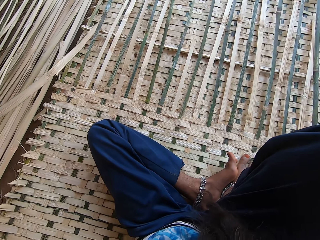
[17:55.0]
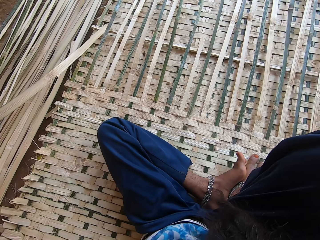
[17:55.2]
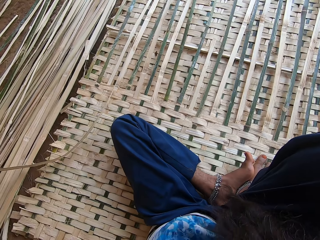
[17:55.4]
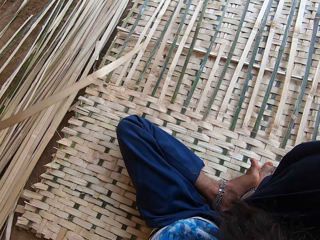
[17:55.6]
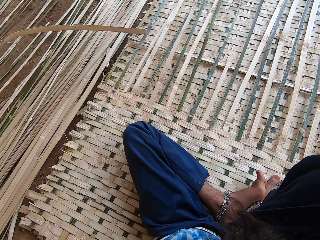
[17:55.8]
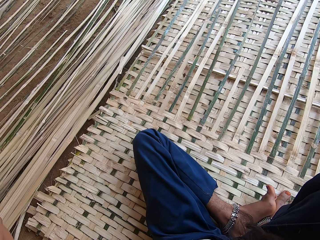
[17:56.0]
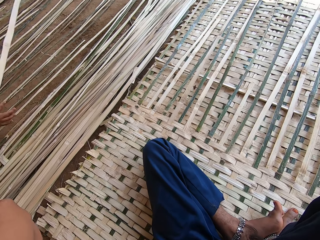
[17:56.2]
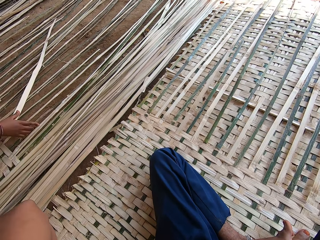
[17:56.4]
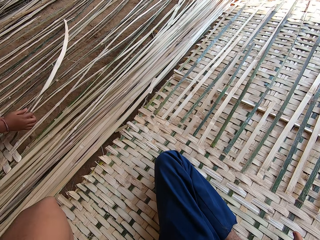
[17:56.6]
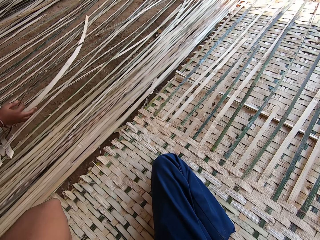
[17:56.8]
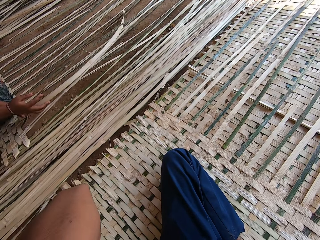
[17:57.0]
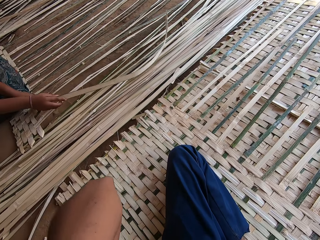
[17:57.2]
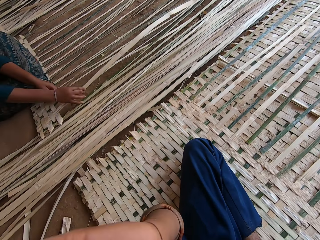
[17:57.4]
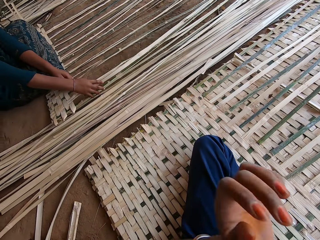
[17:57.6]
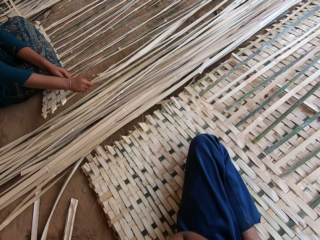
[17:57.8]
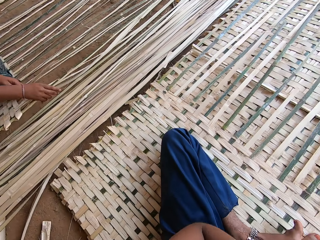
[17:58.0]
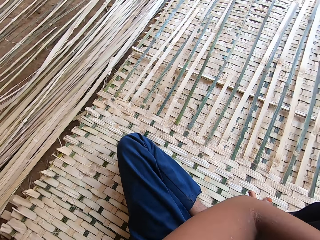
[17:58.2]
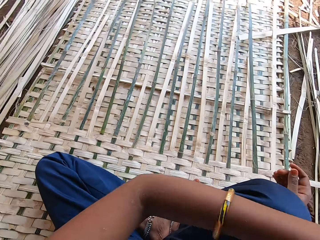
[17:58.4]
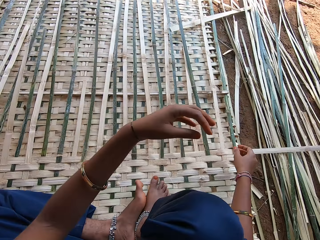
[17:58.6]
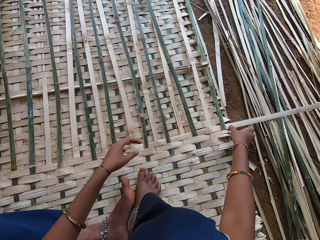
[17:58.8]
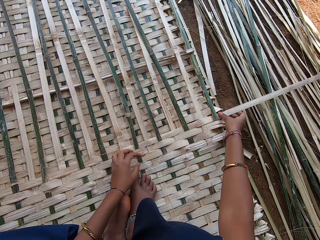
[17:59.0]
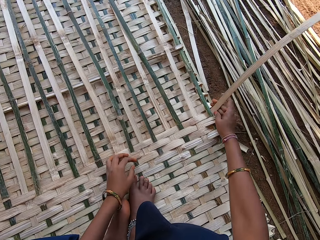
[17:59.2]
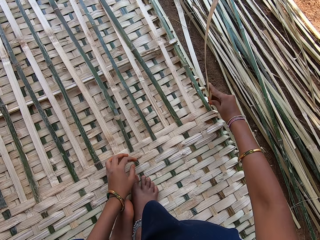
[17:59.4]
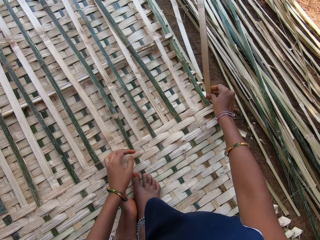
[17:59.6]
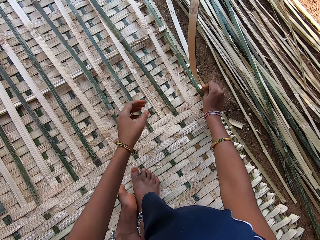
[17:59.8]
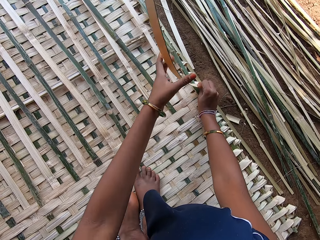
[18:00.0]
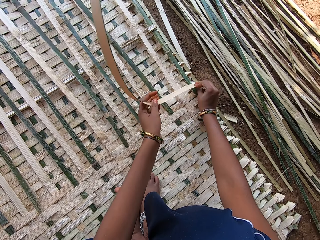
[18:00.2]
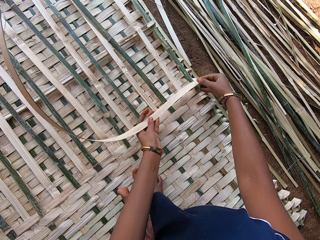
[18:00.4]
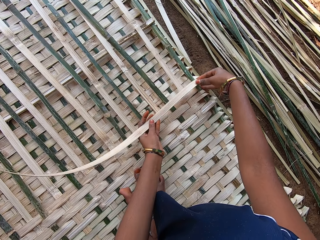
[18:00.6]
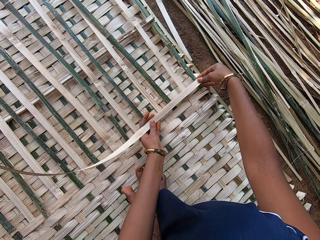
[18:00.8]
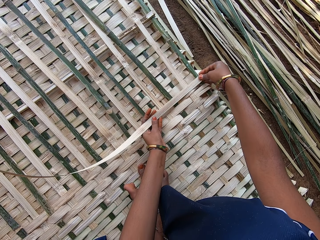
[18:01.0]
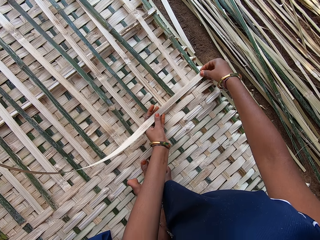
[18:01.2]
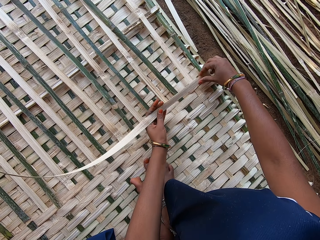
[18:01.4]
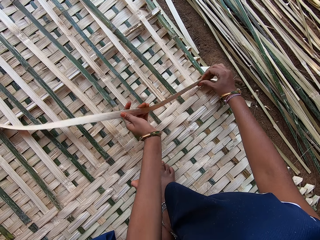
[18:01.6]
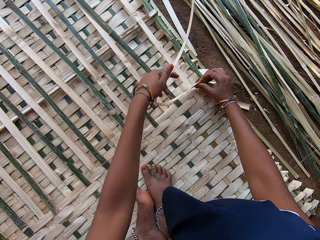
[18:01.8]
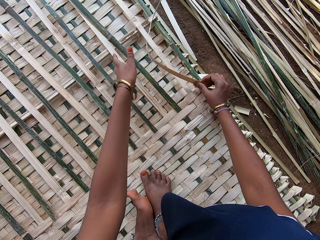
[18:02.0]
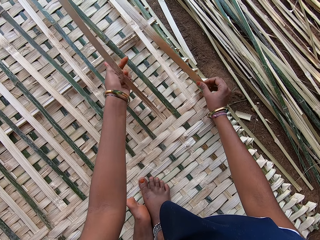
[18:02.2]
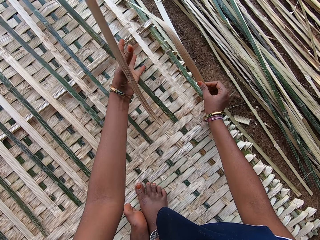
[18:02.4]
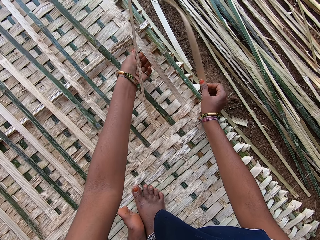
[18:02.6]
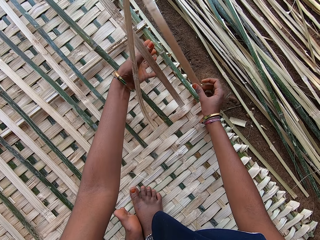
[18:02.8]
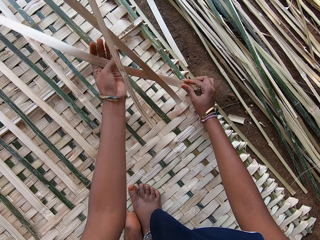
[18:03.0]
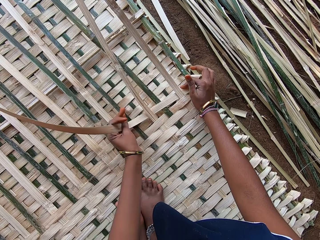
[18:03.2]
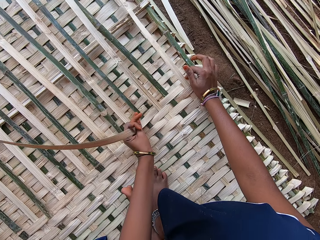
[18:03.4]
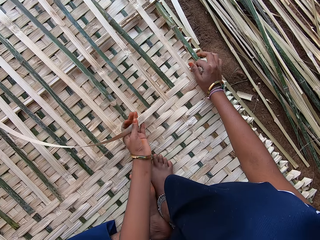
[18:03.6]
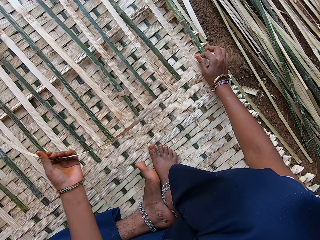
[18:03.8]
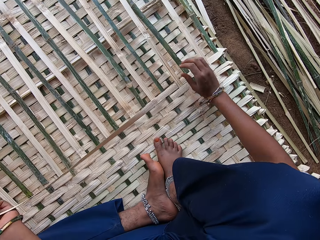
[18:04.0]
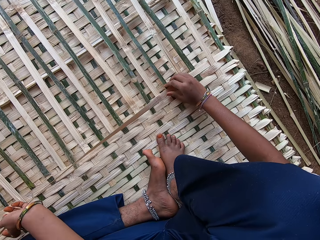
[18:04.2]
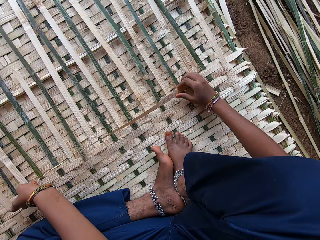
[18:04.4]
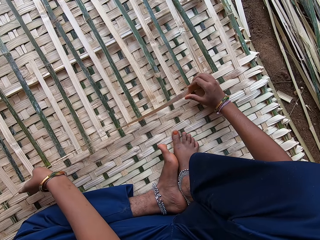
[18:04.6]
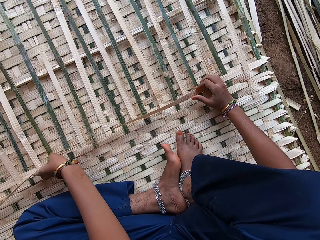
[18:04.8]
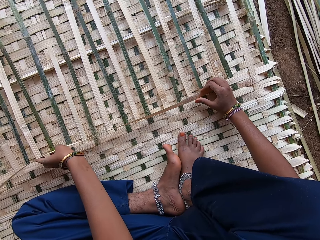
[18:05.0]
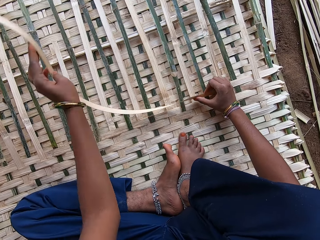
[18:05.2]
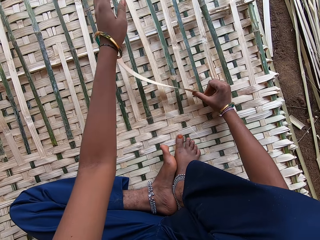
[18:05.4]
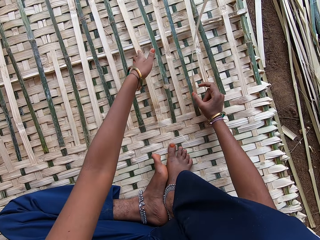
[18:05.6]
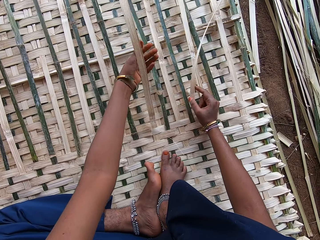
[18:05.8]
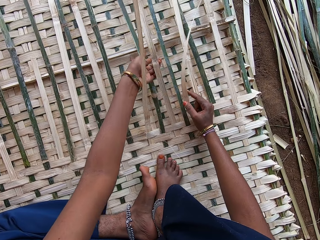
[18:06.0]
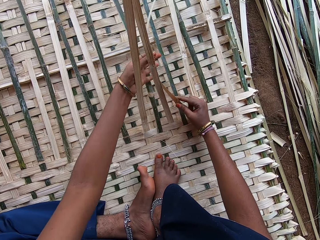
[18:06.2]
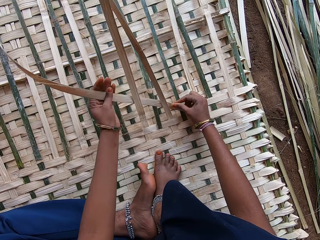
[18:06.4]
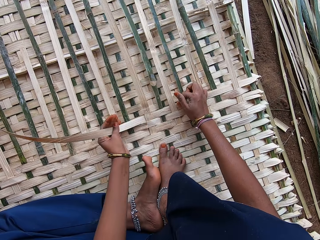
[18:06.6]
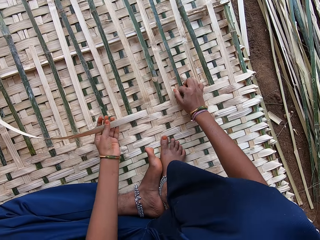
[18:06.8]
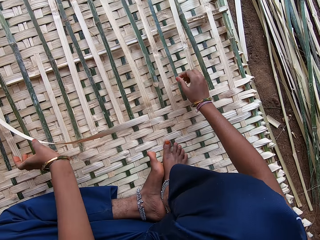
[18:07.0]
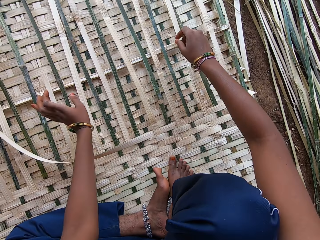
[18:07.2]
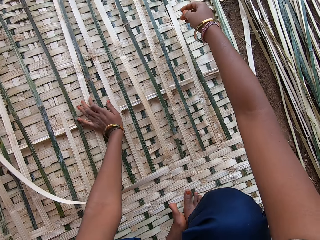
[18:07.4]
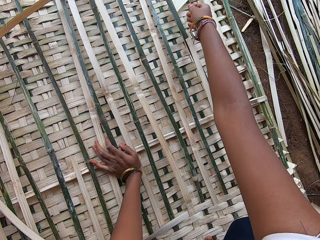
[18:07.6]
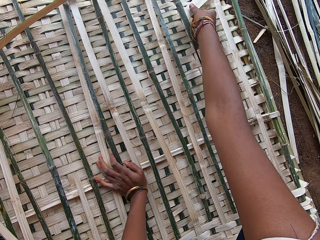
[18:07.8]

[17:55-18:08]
The camera wearer weaves with the fibre. A woman weaves a mat with the palm leaves. The camera wearer weaves the mat with the palm leaf.

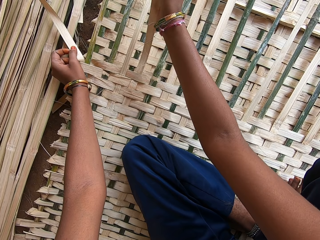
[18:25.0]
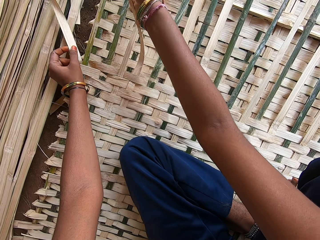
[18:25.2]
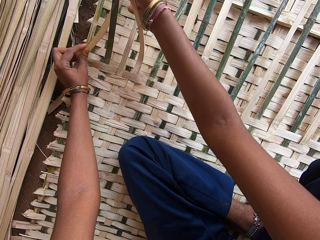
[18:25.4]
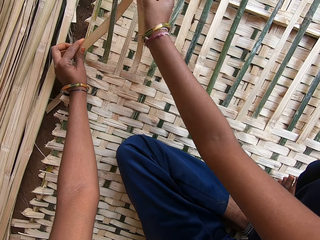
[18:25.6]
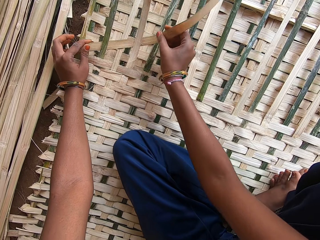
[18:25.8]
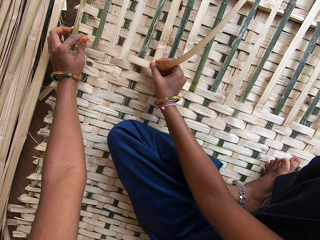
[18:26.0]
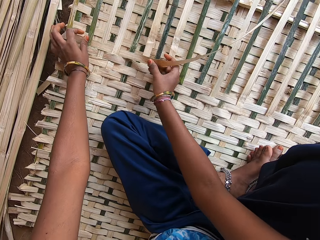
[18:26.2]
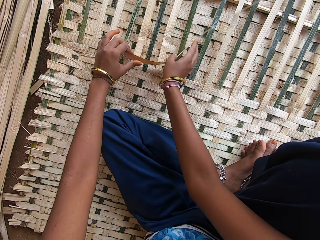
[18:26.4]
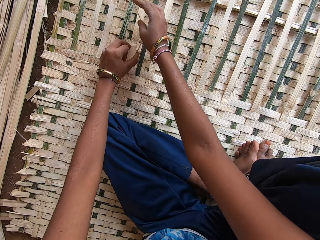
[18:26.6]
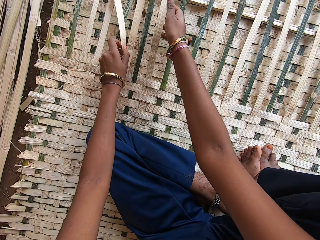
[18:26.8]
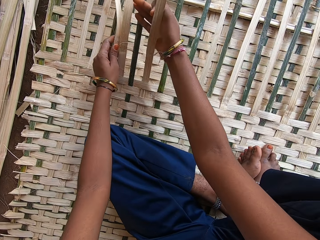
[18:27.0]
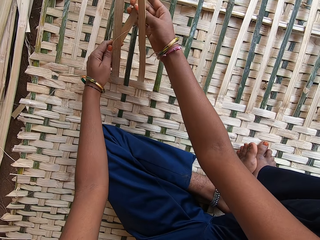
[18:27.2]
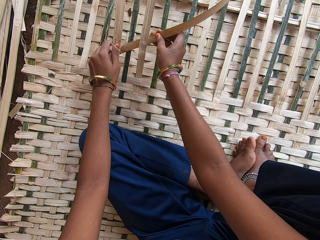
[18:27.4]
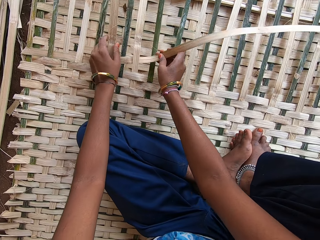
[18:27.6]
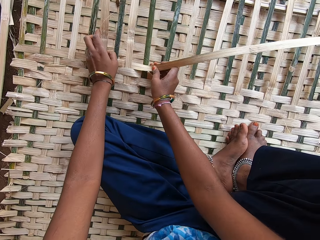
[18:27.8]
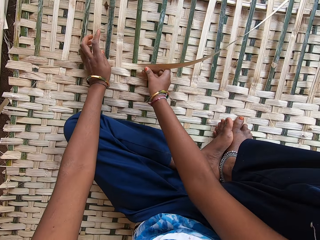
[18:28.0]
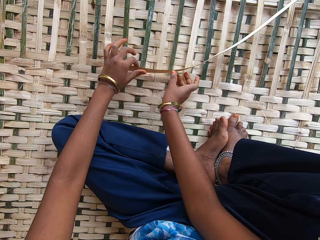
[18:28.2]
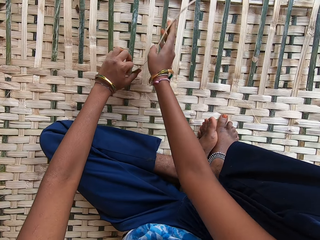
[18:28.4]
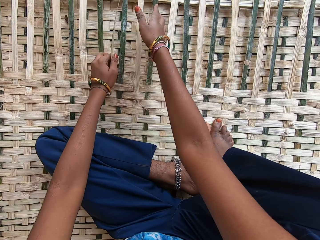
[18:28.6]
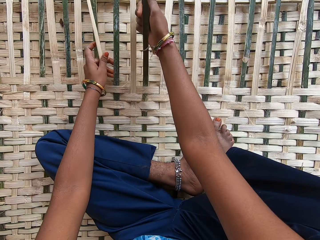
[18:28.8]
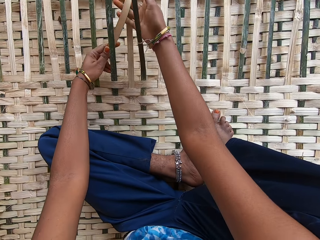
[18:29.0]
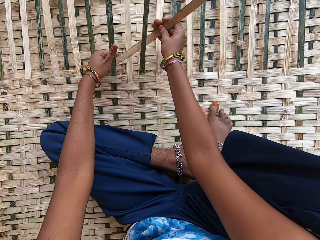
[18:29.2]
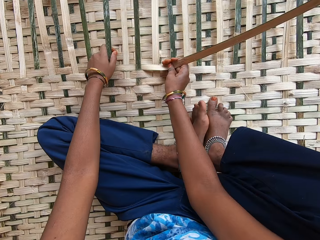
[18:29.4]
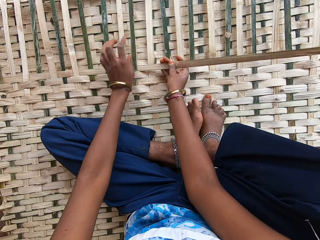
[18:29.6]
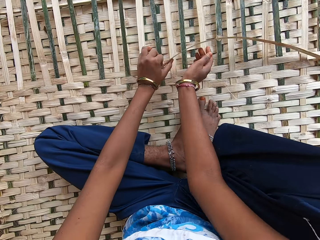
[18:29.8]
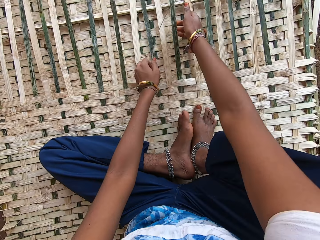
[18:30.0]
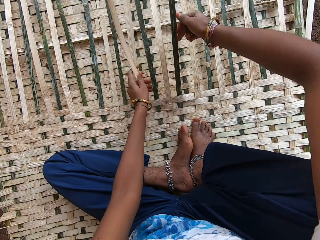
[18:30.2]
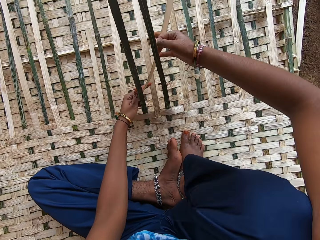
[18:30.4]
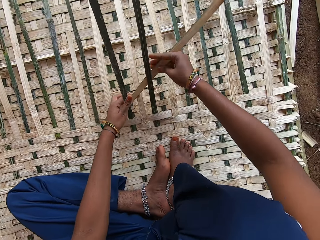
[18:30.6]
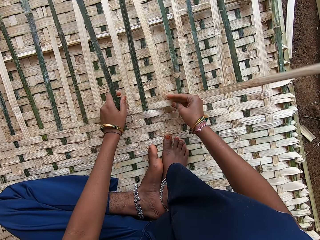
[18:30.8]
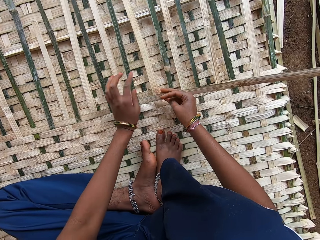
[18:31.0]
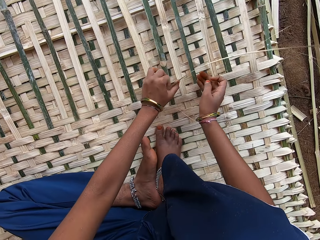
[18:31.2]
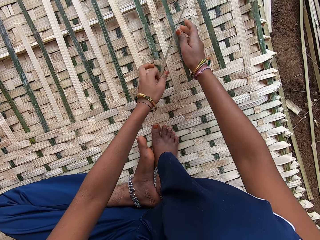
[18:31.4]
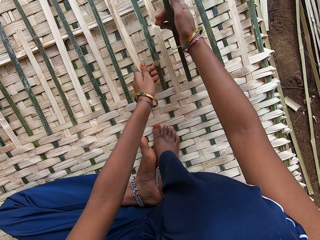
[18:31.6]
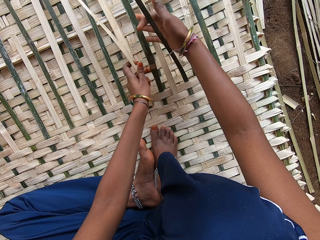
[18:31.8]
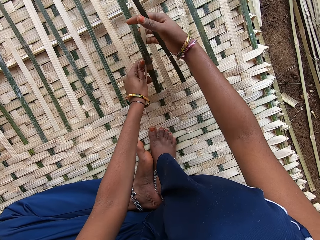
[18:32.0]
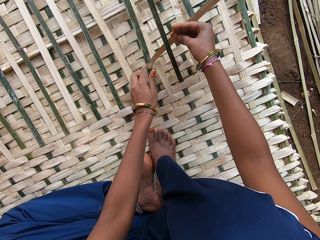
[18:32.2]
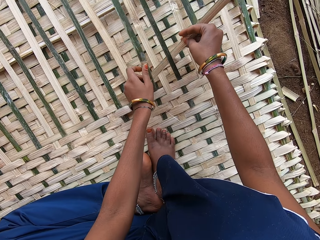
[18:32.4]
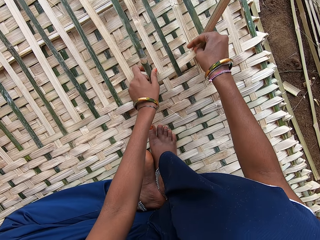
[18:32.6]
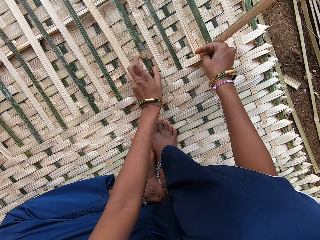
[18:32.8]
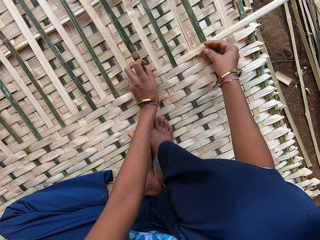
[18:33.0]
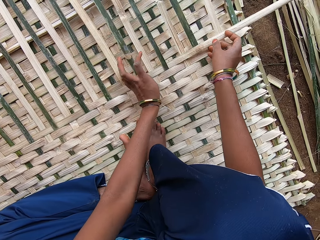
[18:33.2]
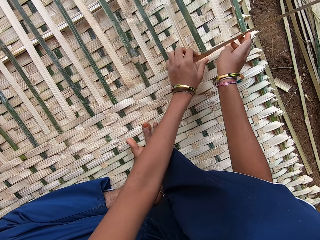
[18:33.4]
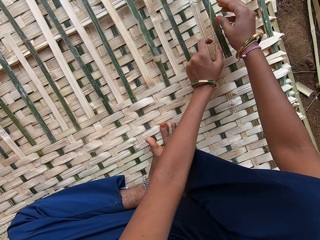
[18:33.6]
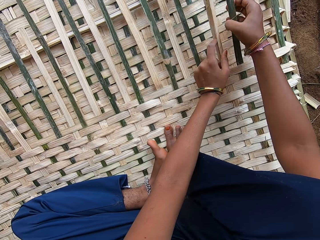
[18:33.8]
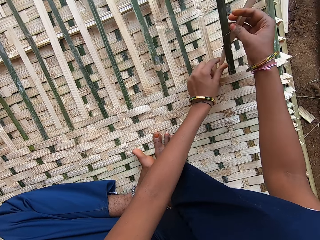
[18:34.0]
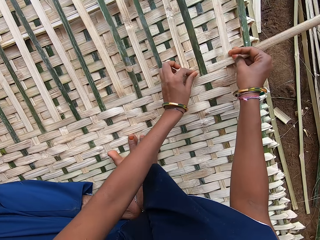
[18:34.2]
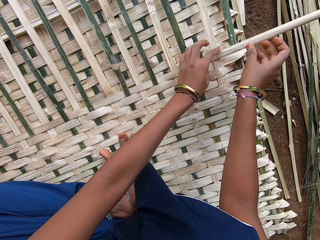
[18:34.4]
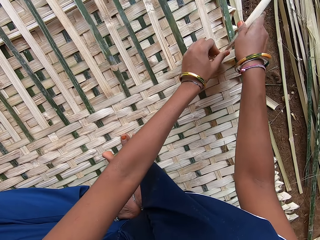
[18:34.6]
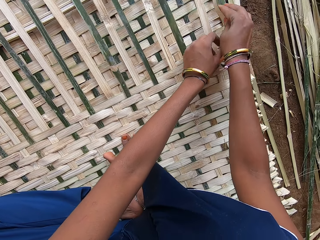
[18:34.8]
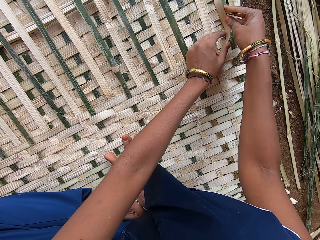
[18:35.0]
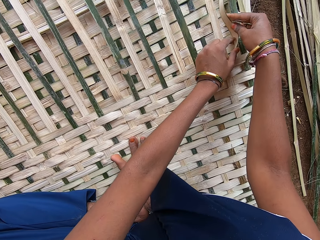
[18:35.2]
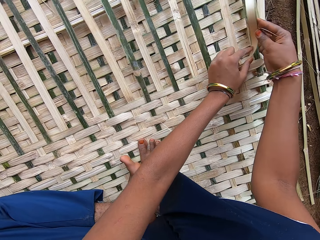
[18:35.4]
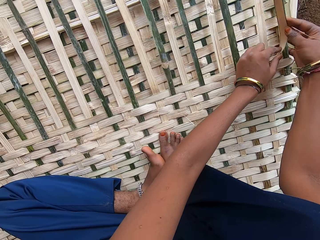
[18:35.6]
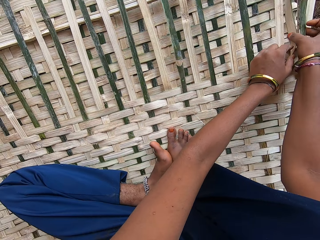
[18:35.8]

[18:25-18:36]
The camera wearer plaits the mat with bamboo sticks.
